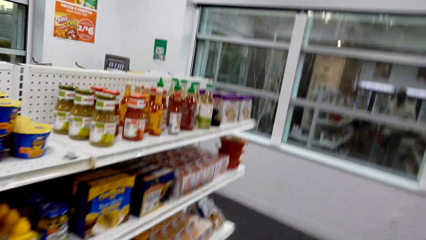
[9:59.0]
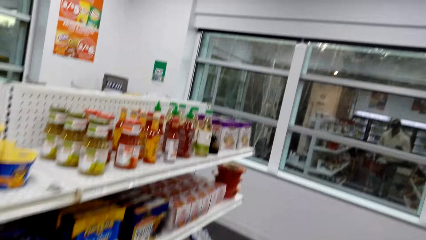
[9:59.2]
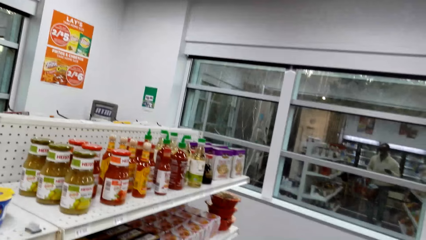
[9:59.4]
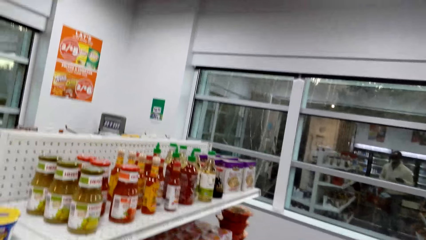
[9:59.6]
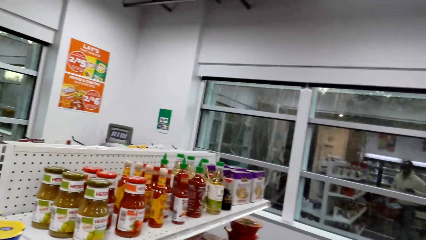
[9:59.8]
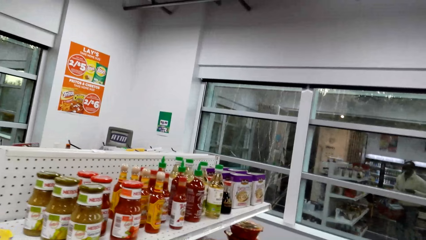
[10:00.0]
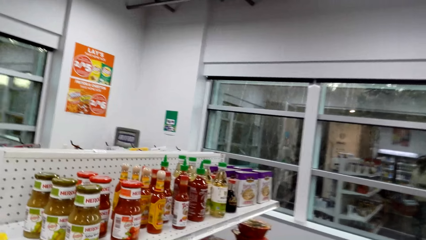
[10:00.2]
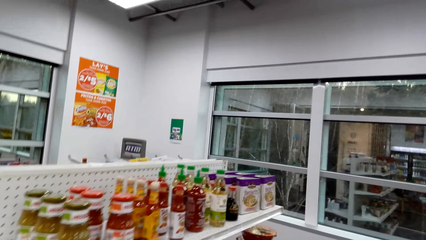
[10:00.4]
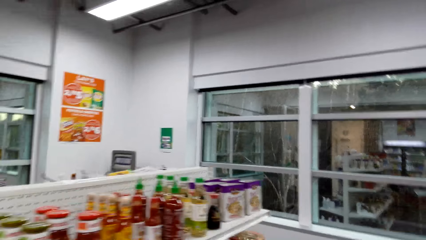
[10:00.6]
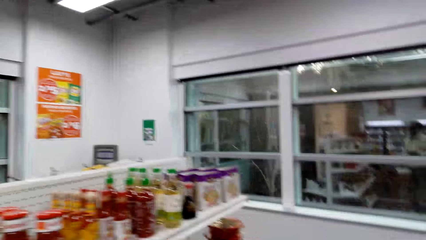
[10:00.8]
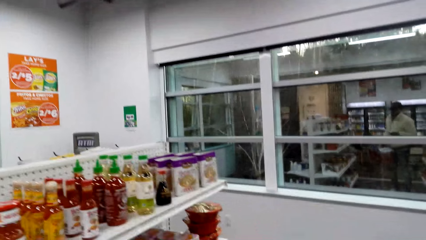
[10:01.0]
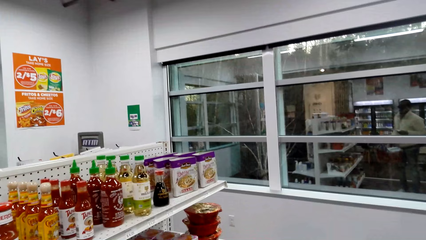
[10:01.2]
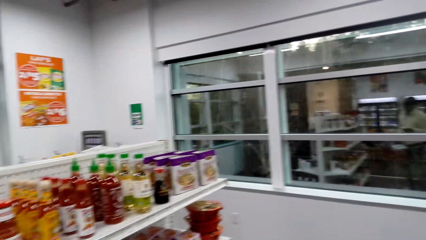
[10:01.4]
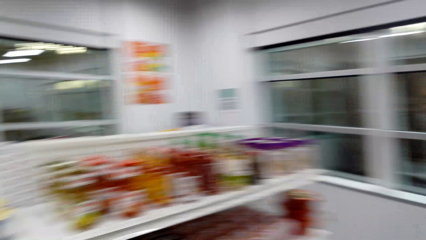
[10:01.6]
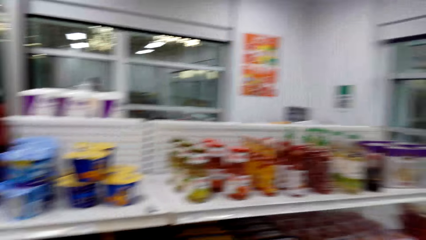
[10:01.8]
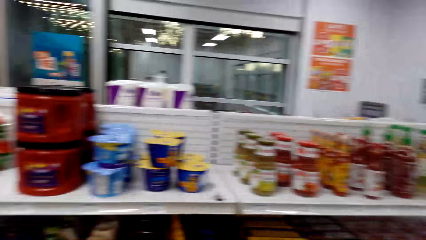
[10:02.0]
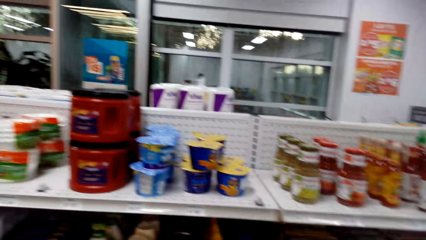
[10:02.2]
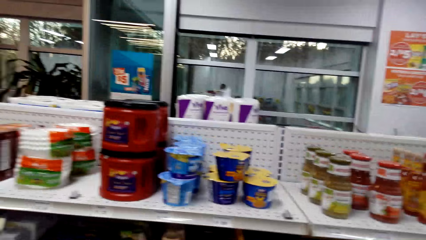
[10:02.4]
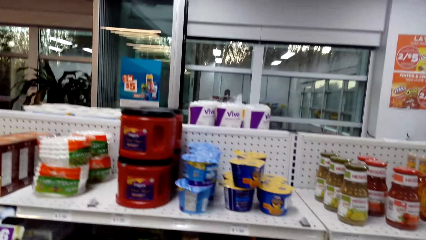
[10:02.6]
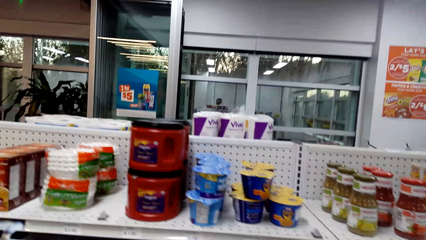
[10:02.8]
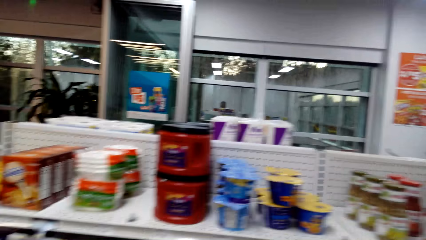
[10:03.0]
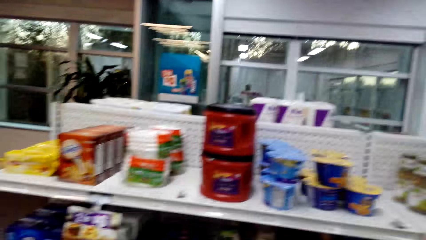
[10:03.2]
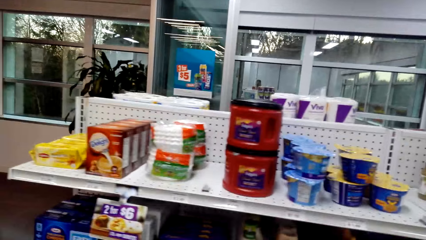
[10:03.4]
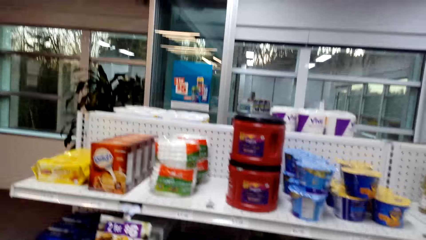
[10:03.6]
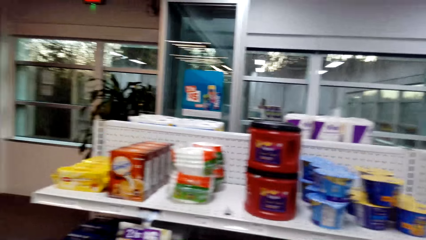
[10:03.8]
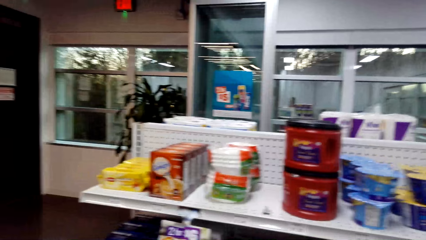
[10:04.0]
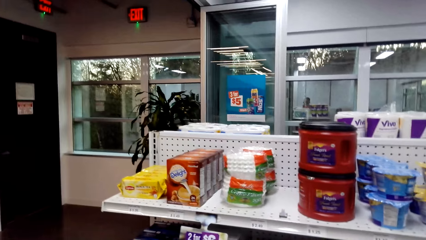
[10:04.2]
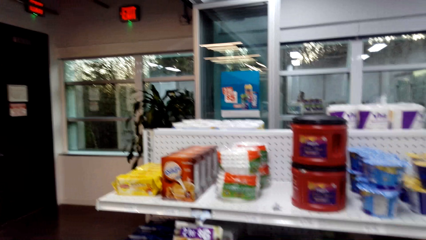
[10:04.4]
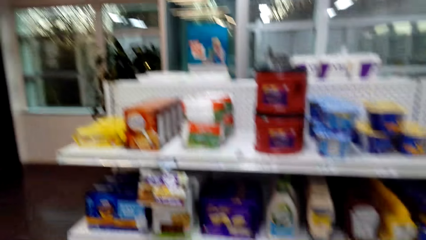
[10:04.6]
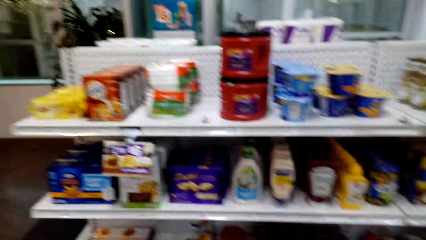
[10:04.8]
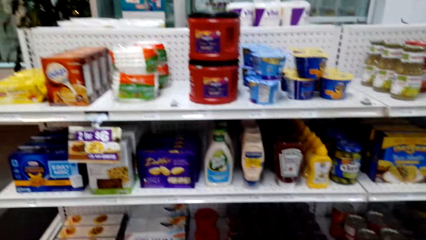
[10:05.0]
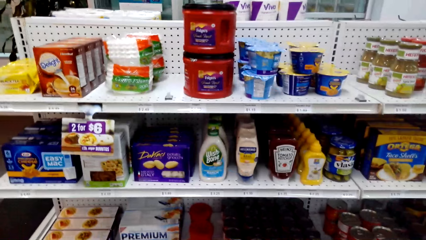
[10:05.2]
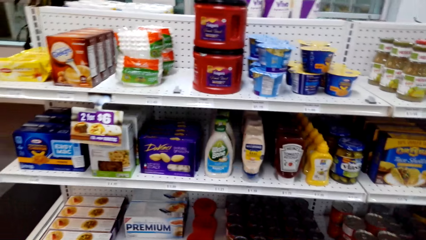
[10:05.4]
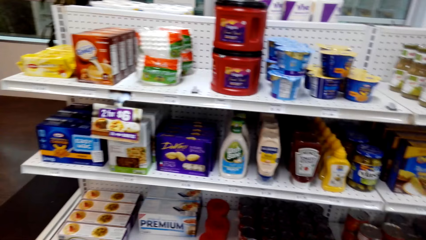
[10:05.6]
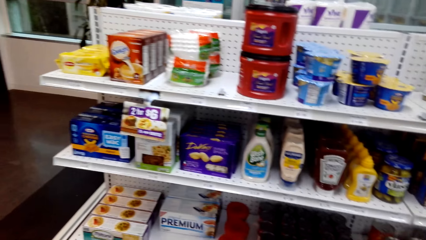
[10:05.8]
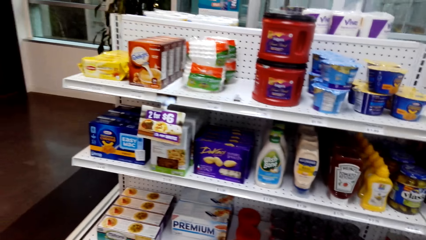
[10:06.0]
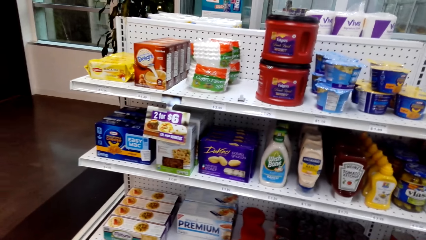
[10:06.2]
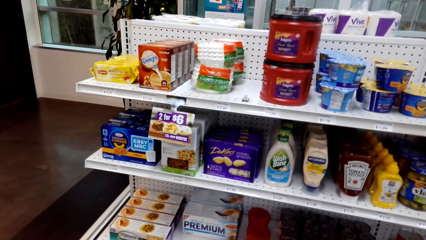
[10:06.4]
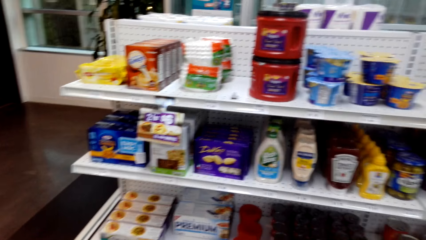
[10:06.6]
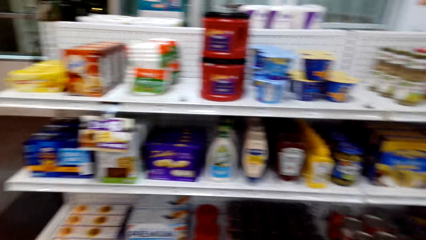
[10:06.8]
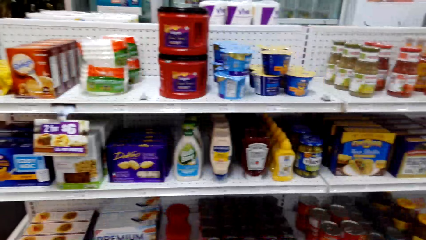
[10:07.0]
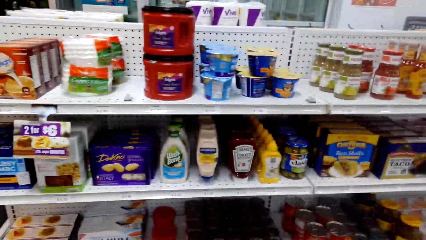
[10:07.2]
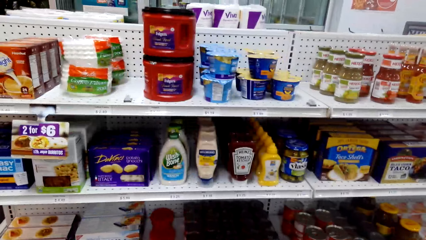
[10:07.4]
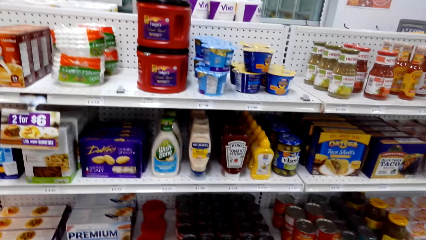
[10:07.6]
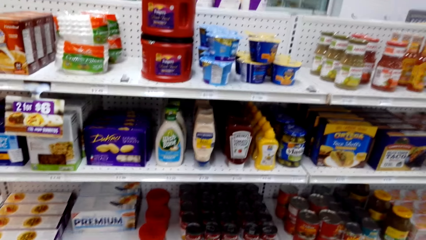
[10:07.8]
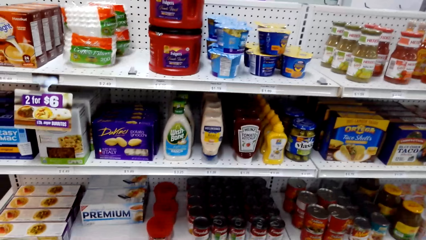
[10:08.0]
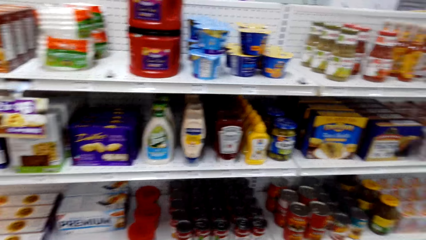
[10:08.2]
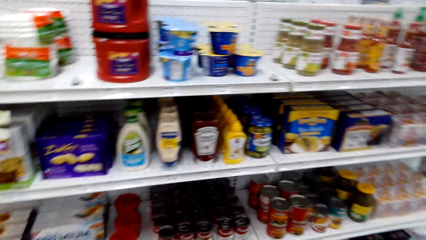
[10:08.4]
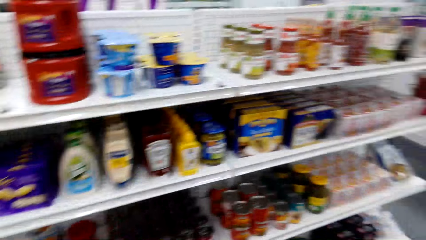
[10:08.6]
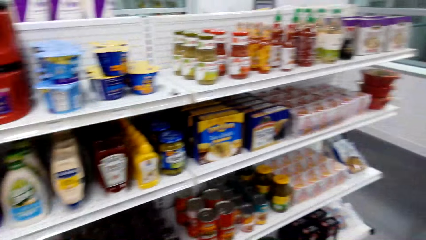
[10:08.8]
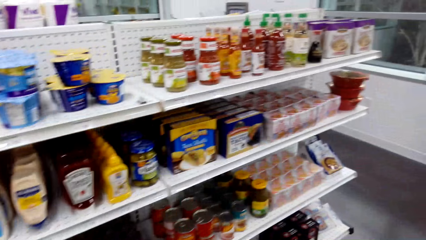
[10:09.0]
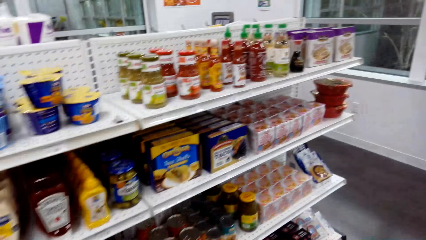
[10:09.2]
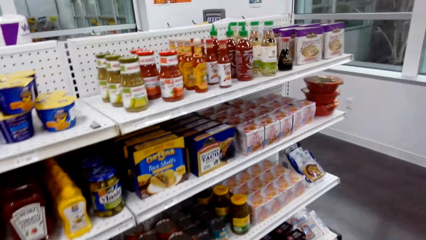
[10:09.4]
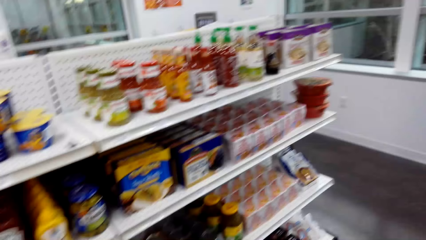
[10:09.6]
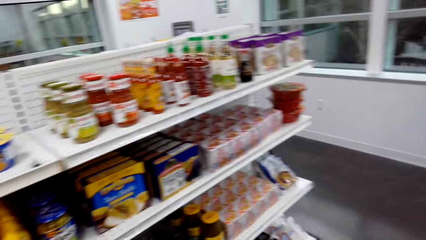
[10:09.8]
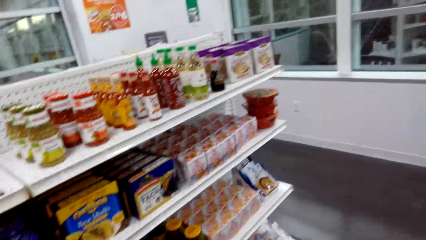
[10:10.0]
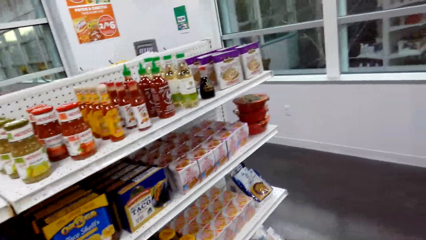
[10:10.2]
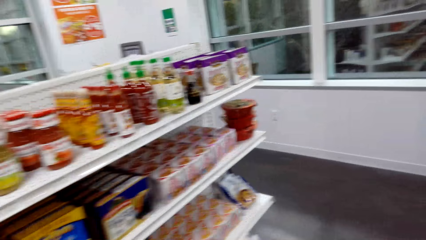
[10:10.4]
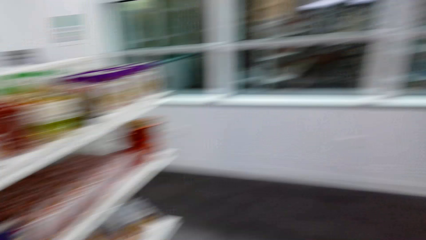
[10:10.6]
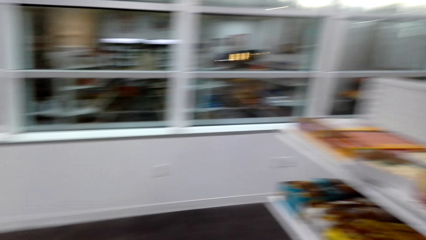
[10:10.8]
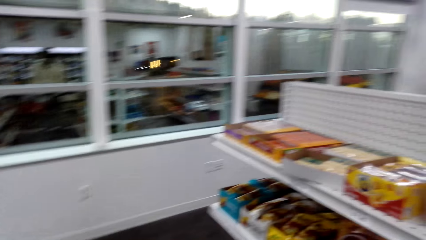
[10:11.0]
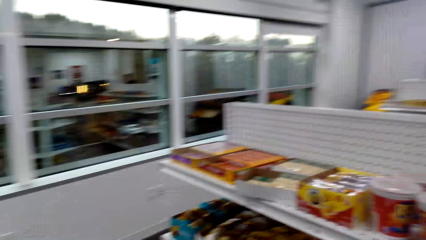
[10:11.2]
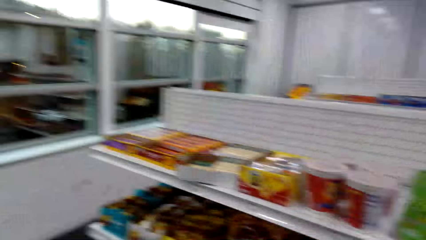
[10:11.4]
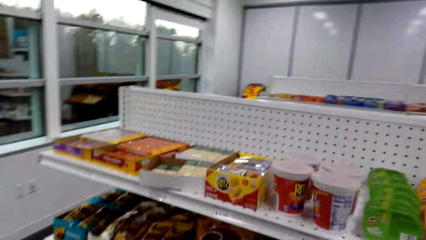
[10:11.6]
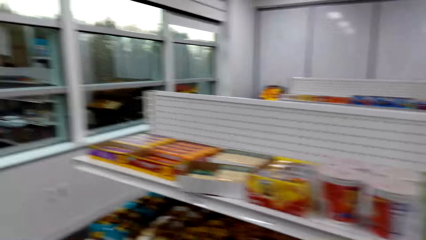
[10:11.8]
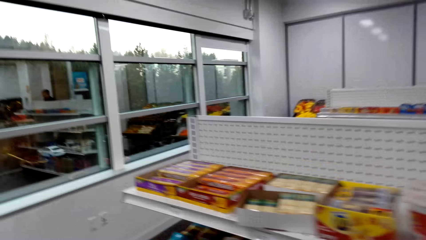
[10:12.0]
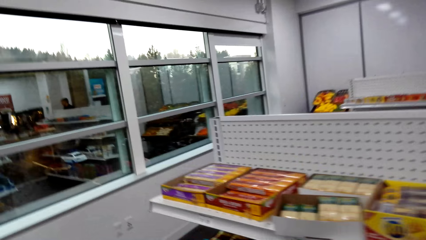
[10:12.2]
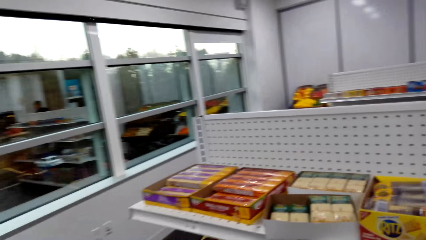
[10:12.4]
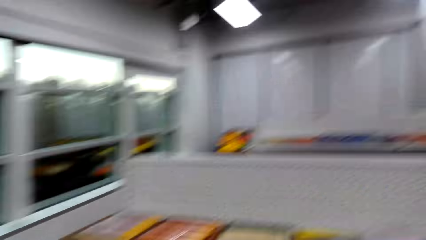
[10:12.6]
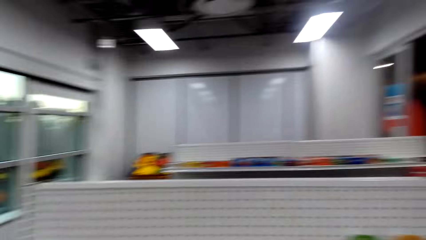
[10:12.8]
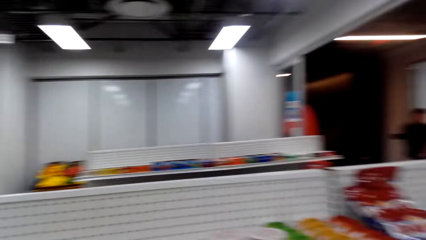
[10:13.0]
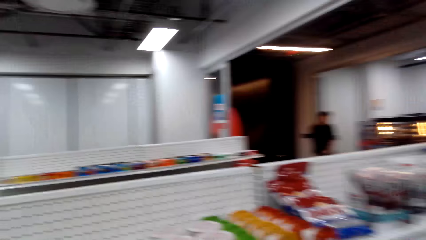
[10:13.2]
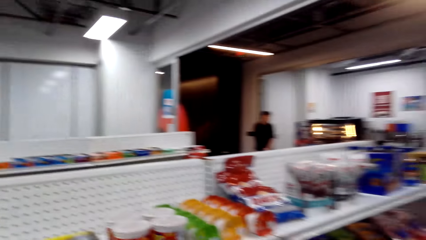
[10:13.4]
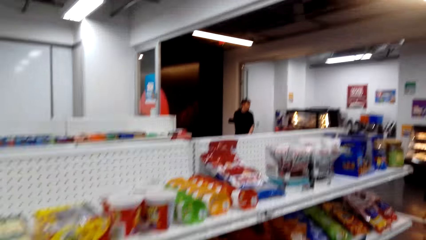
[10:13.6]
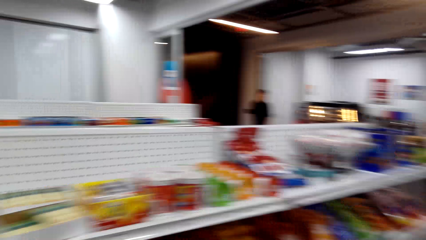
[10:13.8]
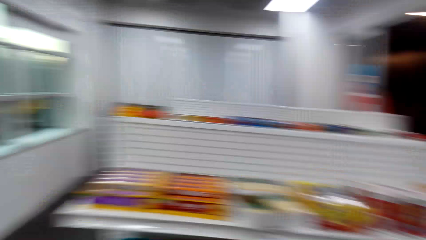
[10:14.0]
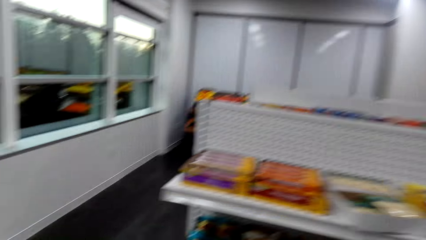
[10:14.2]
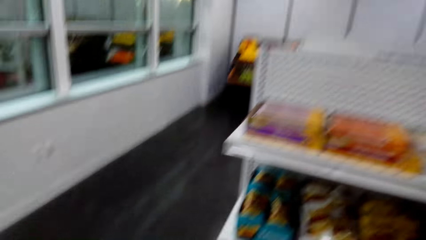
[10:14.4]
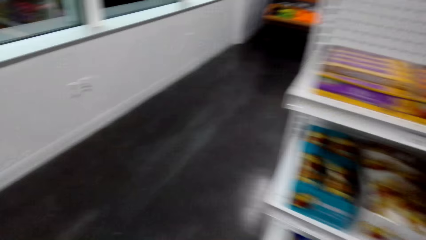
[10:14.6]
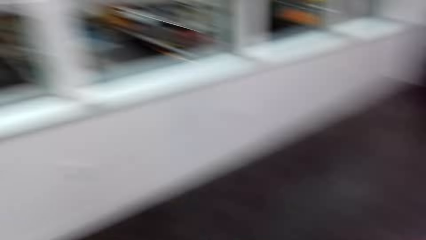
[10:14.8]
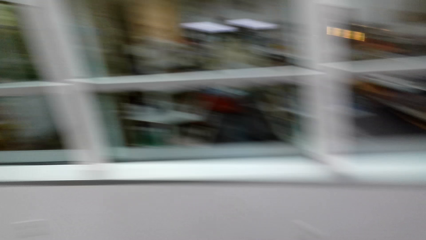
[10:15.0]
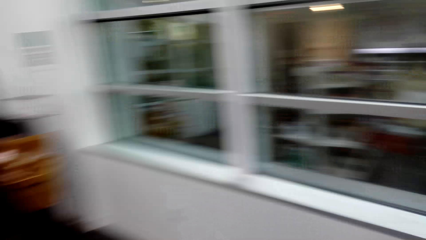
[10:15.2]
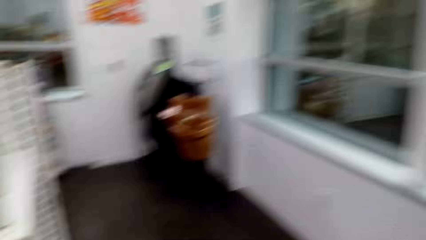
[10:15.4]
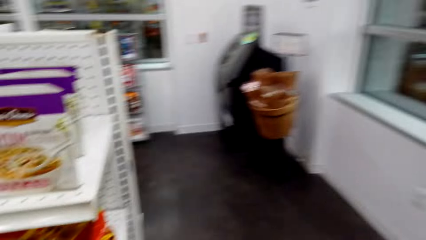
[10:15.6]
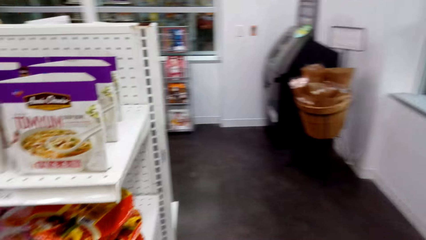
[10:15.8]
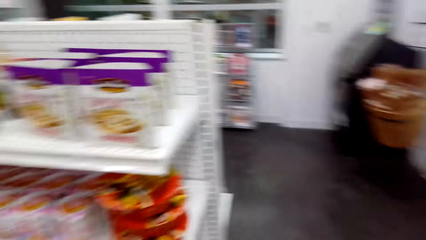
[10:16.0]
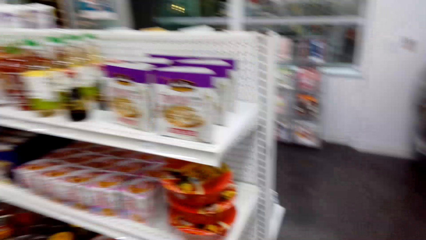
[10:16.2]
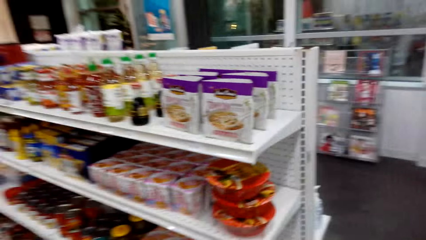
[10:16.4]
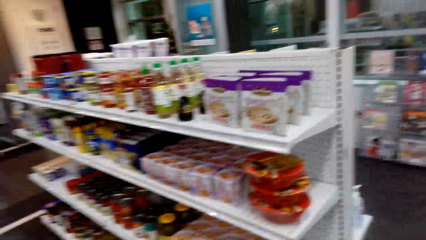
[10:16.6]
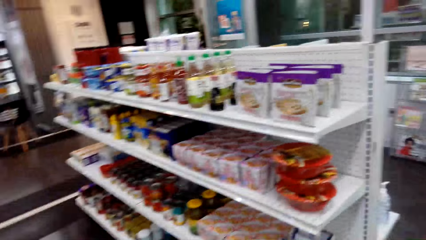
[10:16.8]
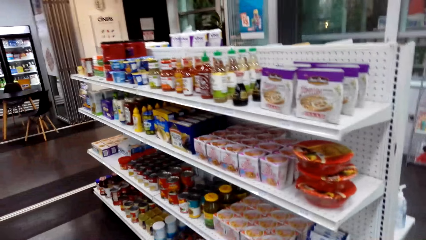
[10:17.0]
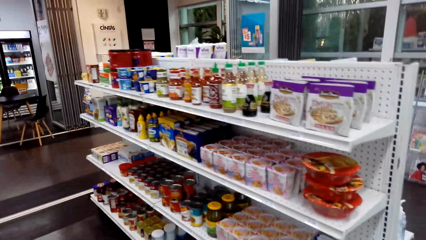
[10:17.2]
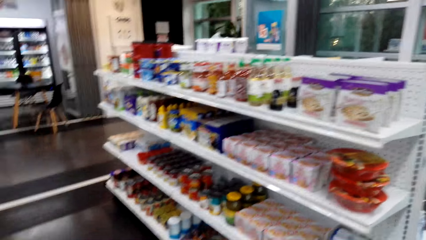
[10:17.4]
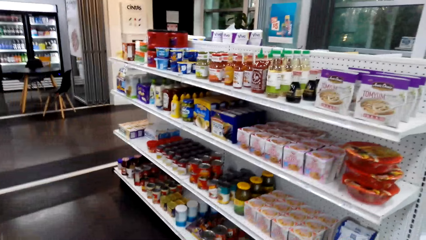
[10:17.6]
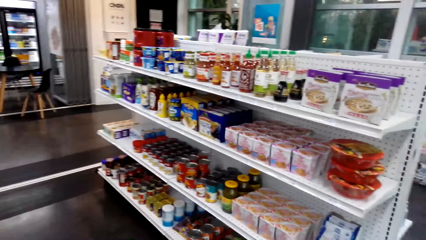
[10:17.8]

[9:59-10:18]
The camera wearer walks around and turns around. They look at the shelves. They walk around and turn around. They walk around.
